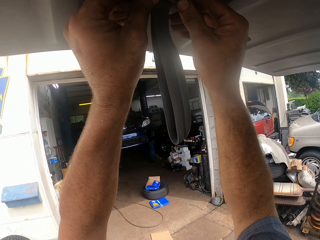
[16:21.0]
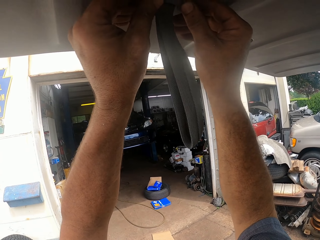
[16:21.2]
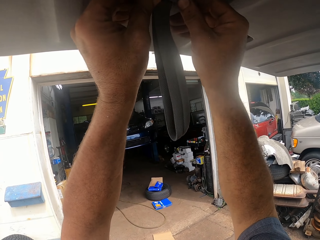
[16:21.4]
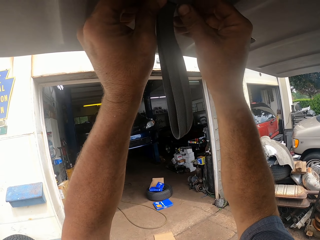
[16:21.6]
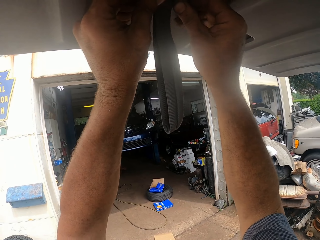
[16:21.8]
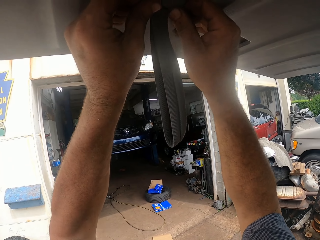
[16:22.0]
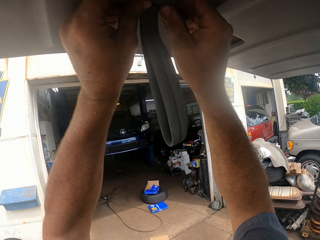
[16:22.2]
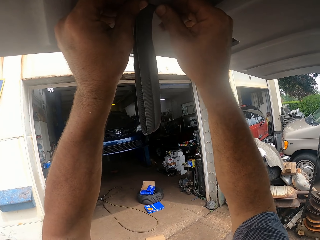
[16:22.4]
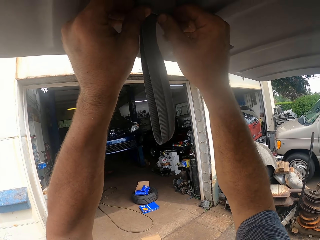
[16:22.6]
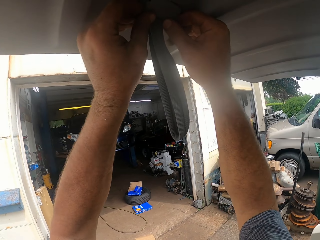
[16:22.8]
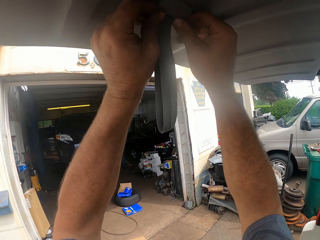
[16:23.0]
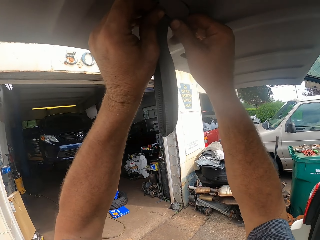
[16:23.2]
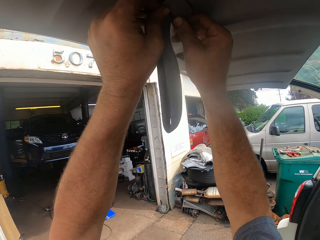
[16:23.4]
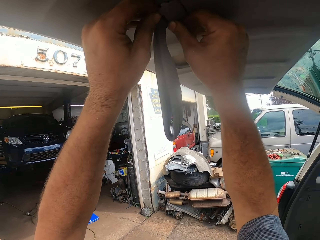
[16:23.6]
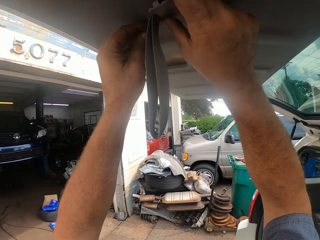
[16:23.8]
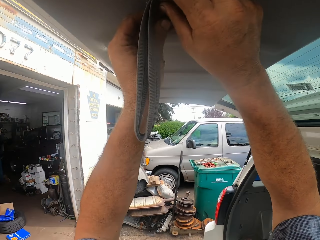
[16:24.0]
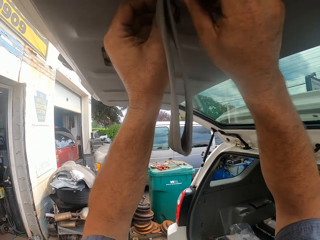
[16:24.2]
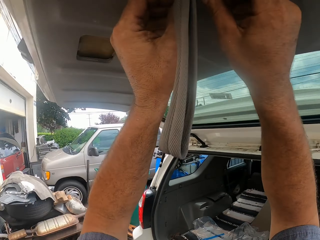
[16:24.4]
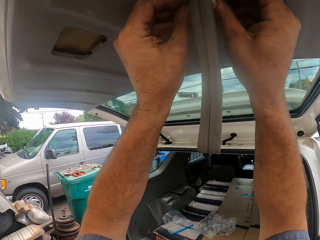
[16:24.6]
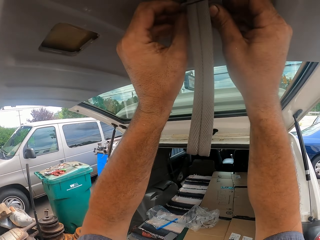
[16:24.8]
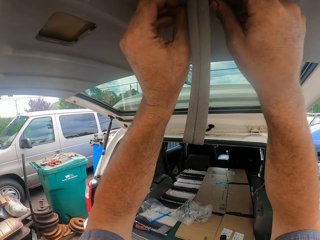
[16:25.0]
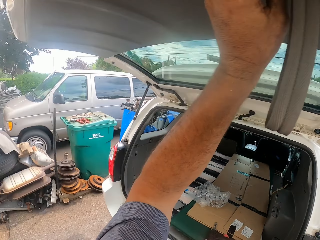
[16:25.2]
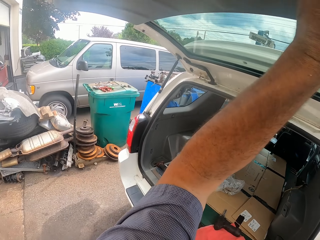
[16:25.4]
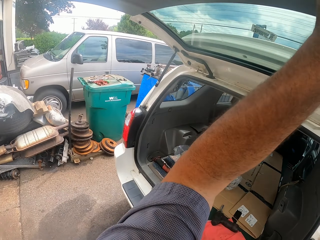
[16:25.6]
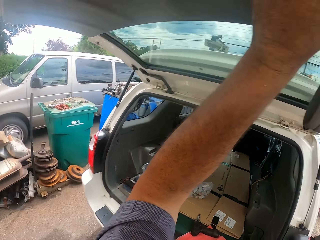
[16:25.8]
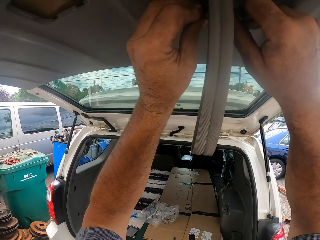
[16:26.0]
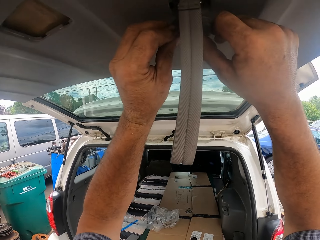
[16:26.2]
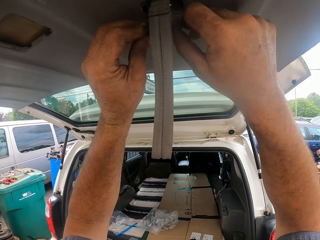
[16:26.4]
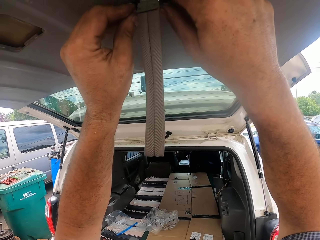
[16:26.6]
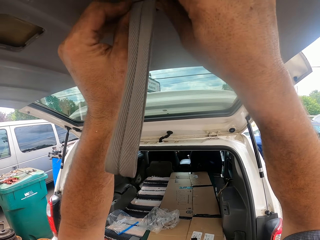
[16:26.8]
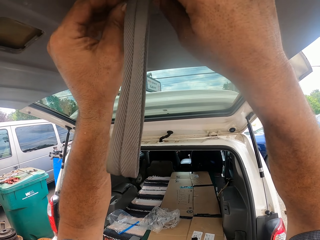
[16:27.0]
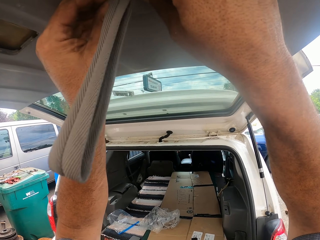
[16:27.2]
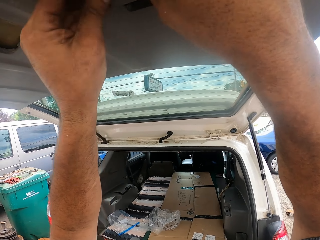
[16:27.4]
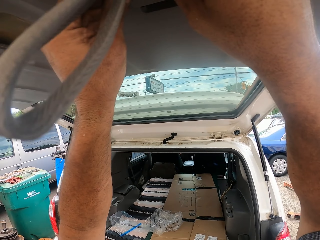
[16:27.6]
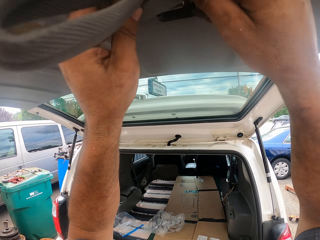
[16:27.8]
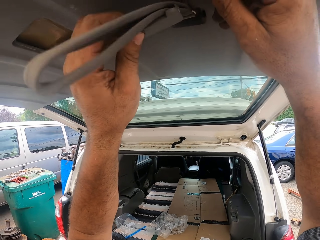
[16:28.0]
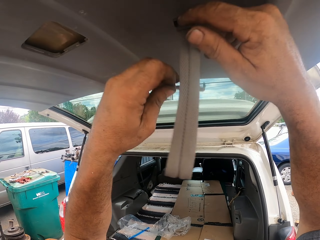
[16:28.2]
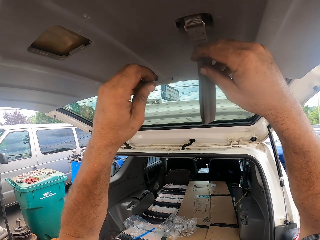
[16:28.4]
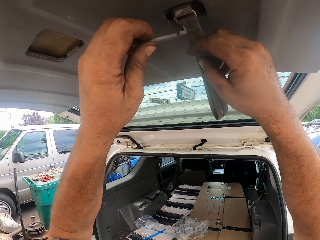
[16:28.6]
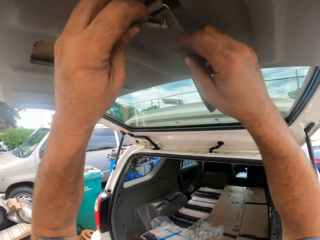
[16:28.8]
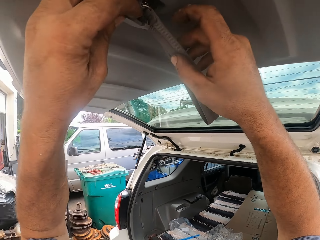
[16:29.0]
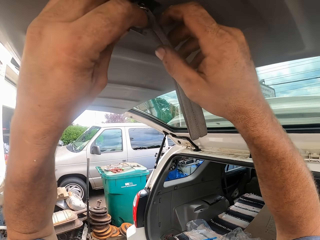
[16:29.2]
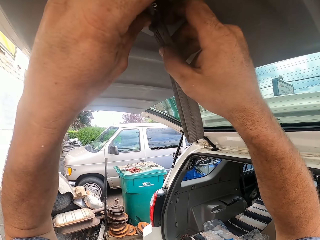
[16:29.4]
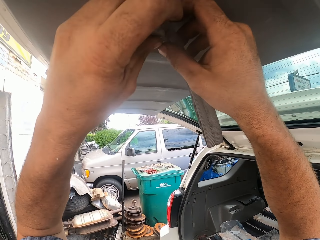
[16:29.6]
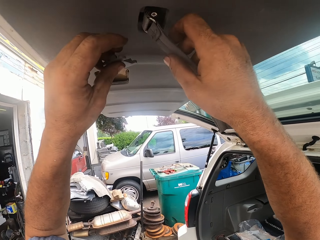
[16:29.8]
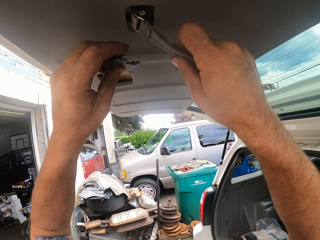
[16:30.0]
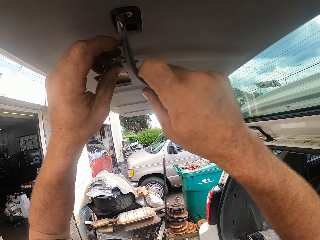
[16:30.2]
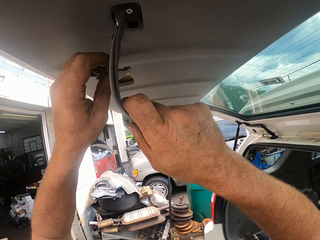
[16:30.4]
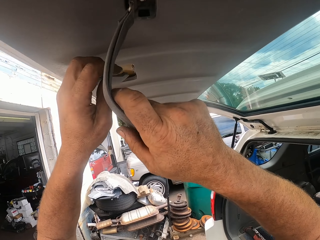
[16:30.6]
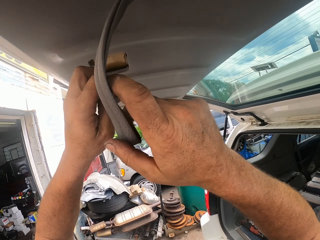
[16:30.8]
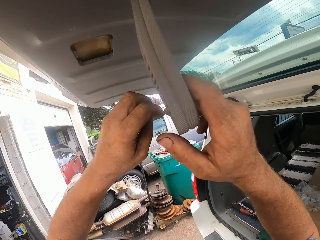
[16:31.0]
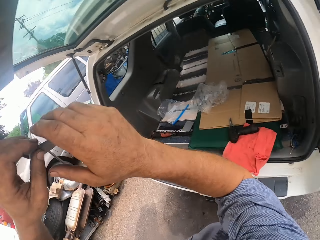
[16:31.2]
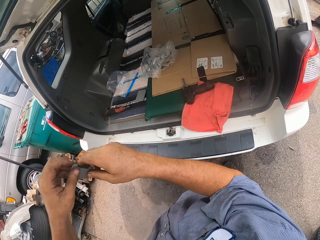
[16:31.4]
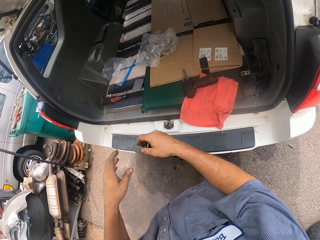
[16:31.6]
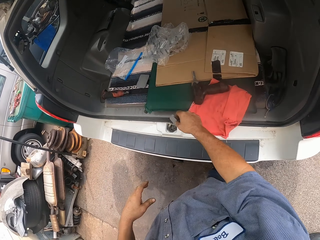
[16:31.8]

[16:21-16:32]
The camera wearer holds the belt on the boot. They touch the belt on the boot. They move the belt on the boot door. They hold something.

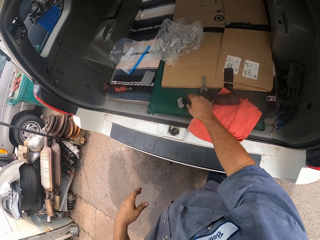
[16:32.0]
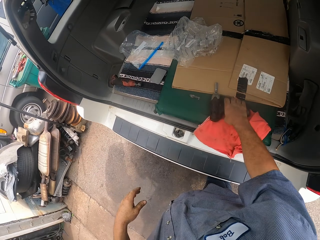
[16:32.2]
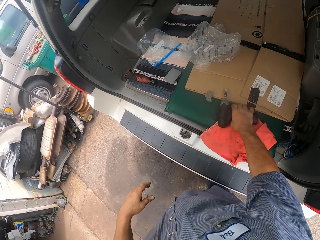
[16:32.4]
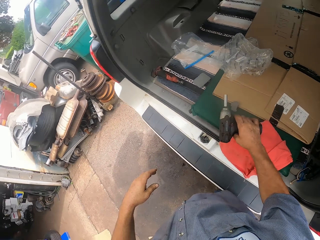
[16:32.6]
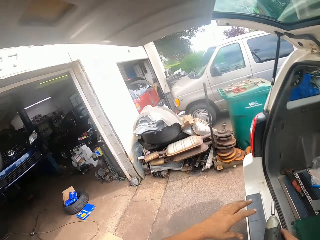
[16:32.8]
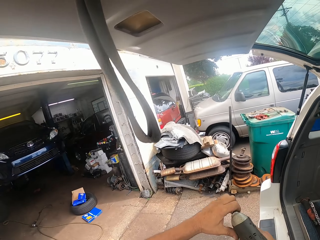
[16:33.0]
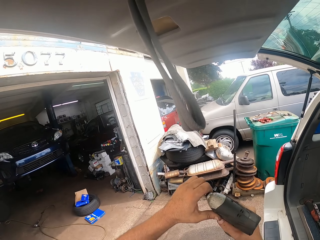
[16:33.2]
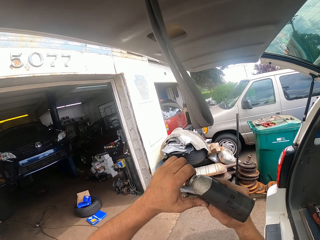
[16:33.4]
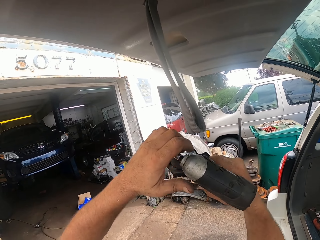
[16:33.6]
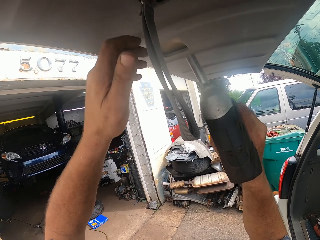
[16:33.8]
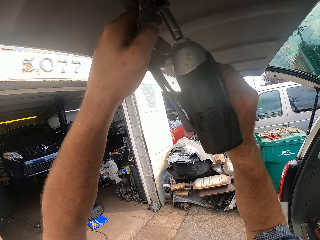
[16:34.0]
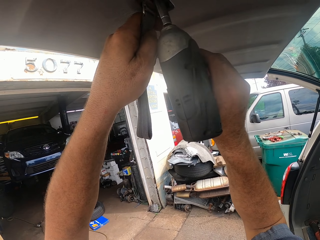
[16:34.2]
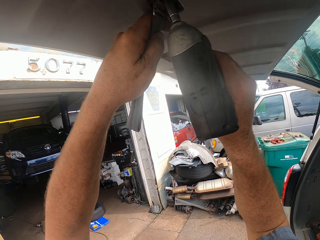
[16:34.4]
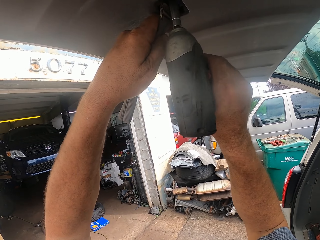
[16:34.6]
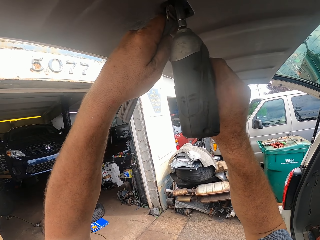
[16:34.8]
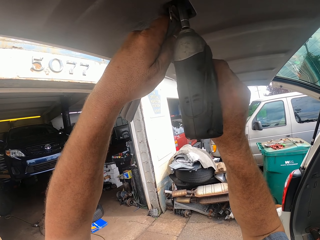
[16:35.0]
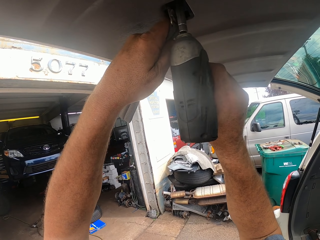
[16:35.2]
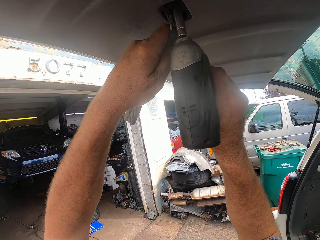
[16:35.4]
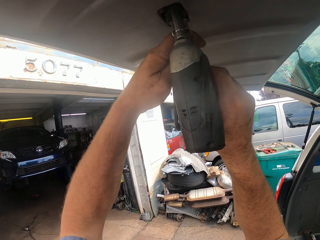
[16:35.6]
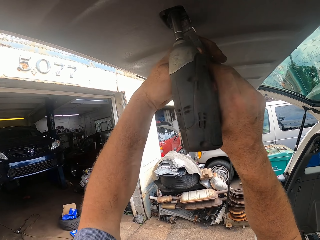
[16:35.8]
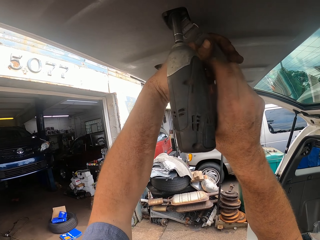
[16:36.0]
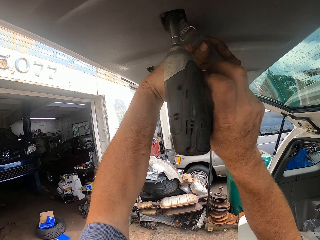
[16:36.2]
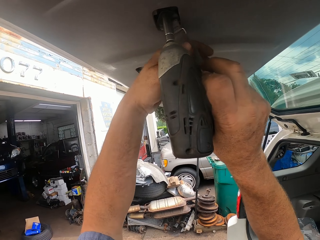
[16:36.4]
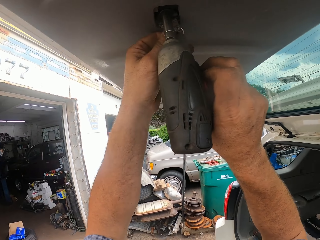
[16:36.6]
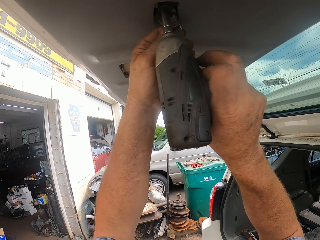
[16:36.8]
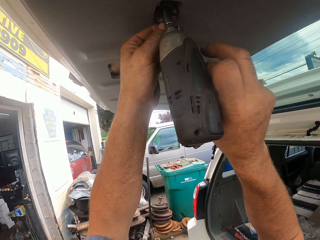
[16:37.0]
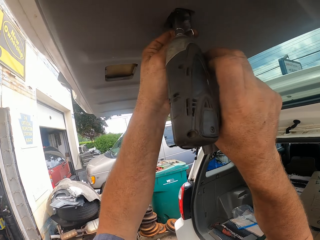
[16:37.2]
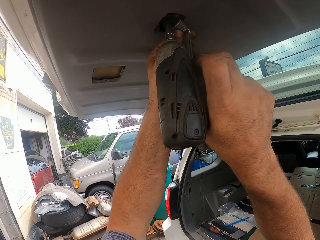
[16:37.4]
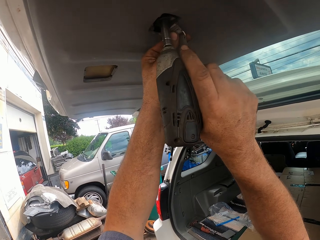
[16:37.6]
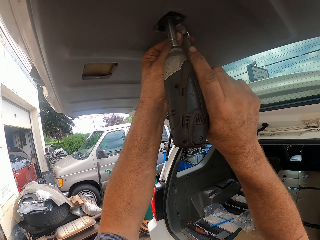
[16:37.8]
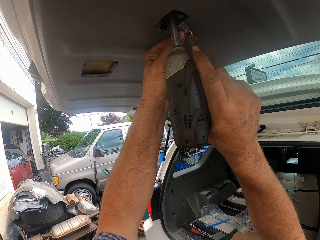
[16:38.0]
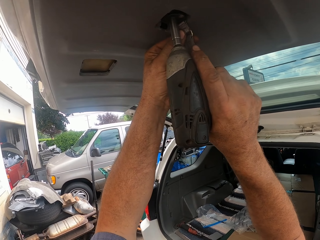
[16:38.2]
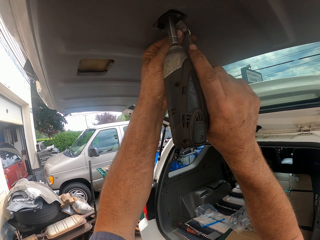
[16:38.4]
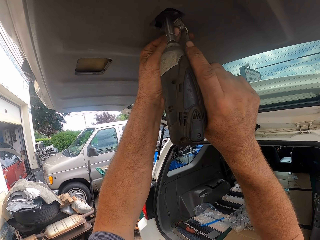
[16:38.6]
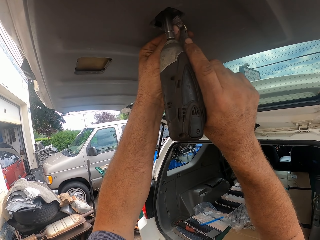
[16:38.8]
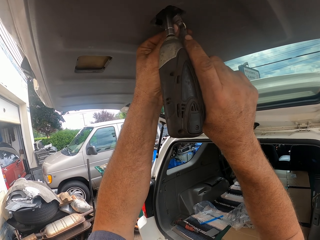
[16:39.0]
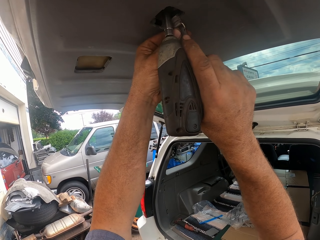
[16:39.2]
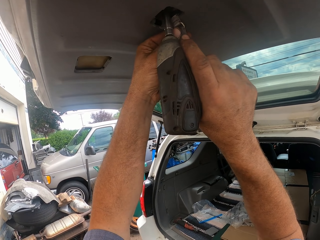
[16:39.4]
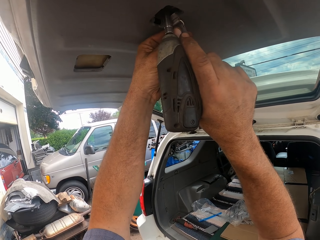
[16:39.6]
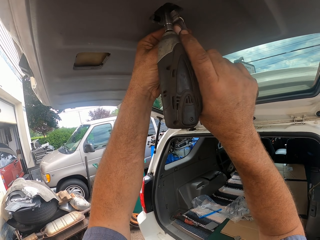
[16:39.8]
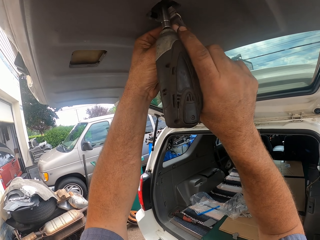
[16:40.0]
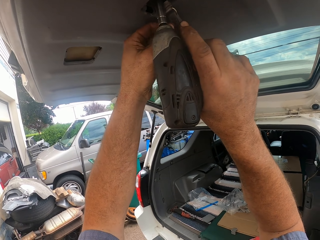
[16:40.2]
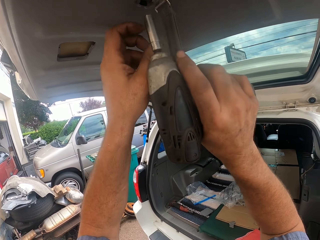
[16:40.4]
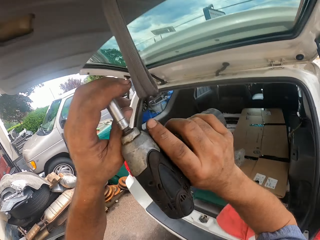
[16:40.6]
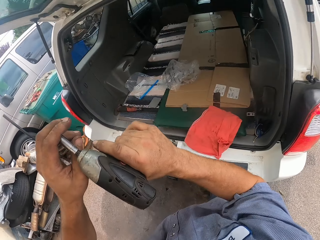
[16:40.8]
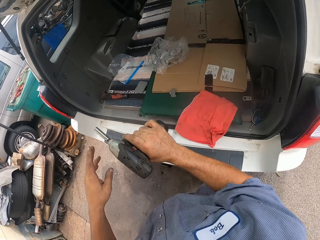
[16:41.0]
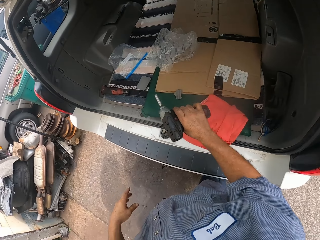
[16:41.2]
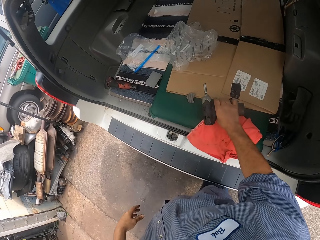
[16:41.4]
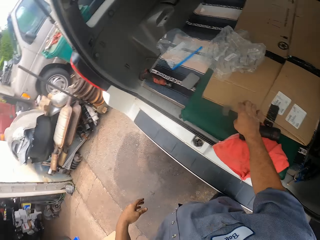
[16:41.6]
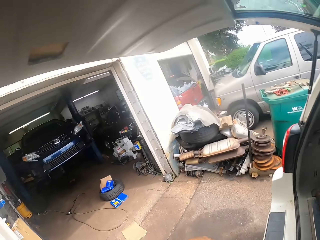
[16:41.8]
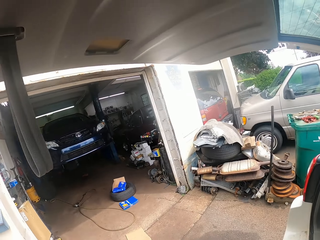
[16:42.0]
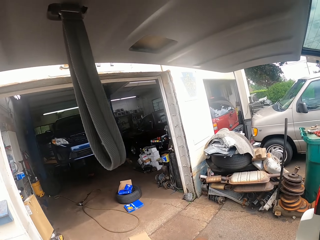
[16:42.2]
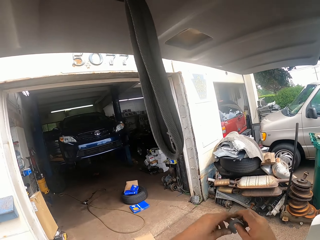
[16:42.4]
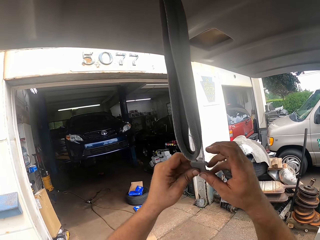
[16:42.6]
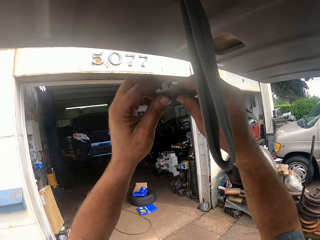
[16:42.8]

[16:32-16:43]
The camera wearer puts something down. They pick up the nut driver or driller. They fasten the bolt. They fix the belt with the driller. They move the belt with the left hand. They put the nut driver down.
